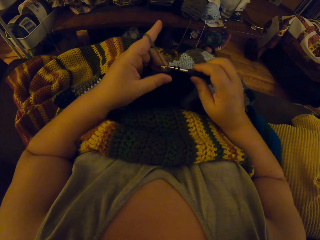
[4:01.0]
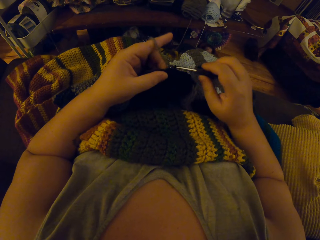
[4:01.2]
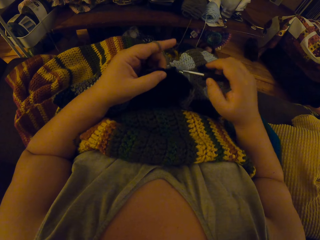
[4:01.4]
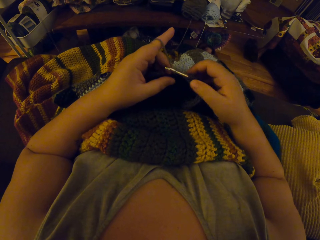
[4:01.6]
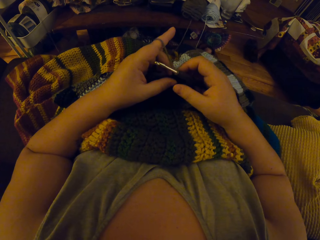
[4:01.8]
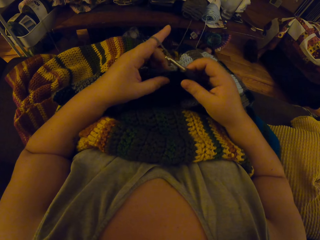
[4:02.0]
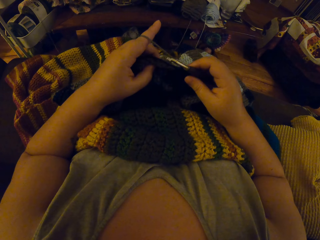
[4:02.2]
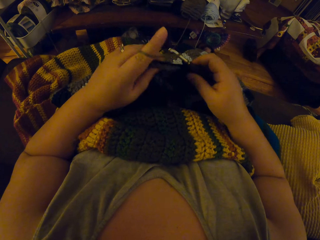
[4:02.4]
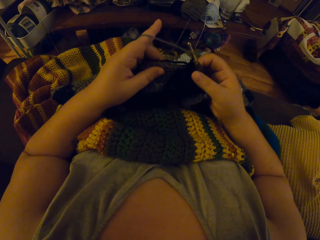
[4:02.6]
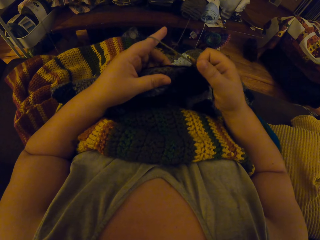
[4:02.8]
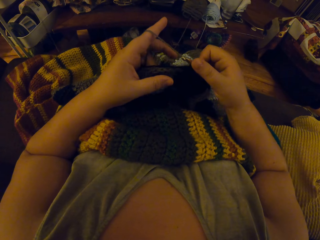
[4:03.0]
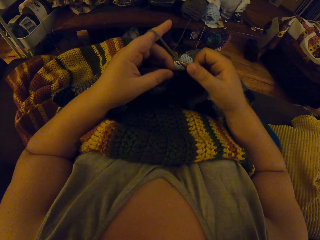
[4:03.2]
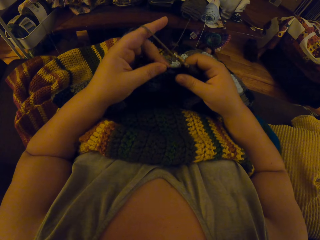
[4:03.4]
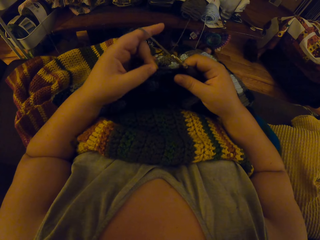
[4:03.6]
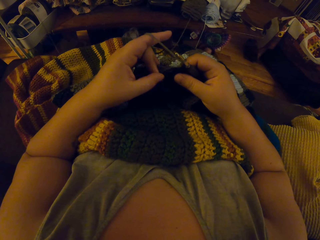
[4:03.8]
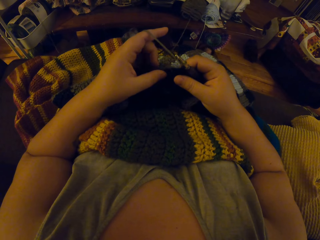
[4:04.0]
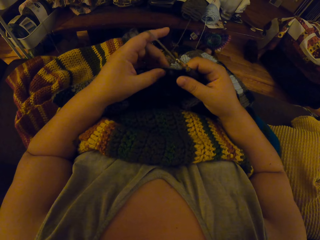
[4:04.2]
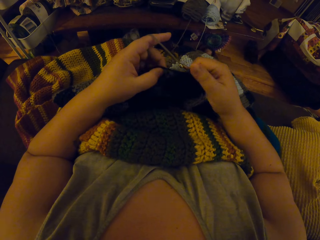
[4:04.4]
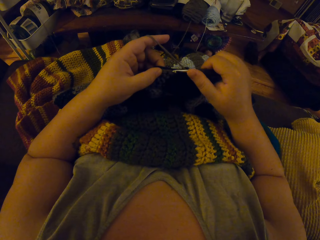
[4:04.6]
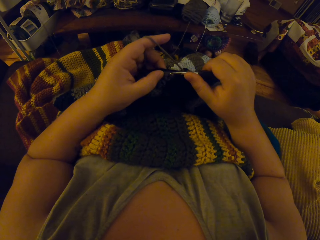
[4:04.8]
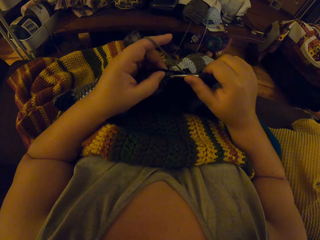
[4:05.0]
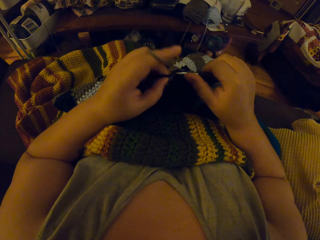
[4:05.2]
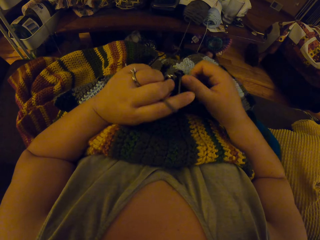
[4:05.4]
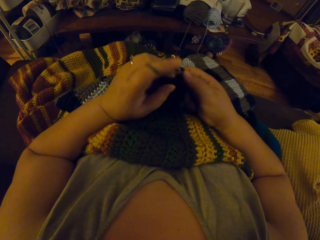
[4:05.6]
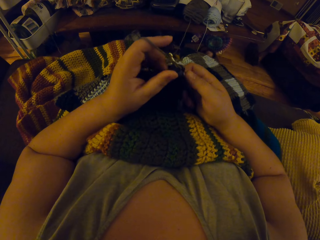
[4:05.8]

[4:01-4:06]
The camera wearer interlocks the thread using the crochet hook.

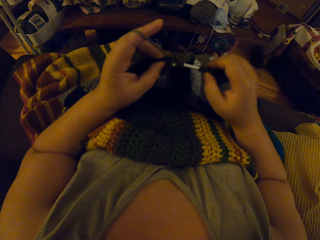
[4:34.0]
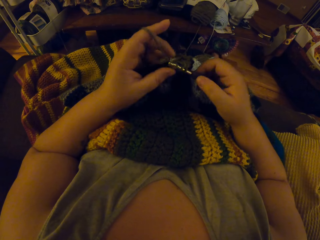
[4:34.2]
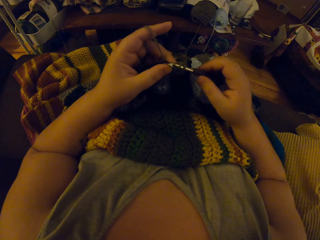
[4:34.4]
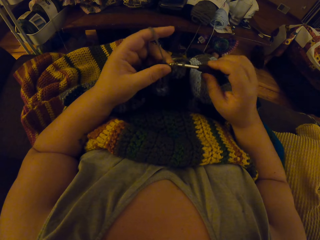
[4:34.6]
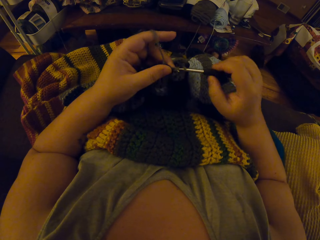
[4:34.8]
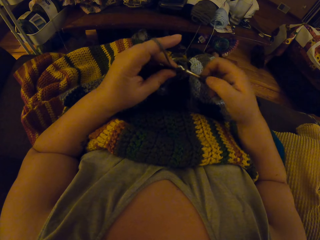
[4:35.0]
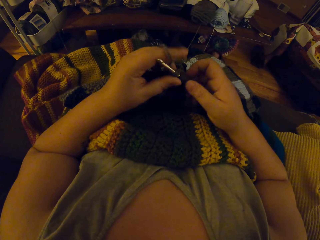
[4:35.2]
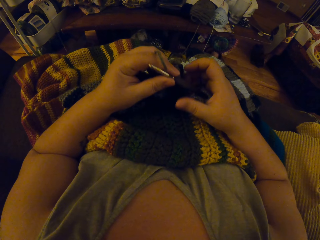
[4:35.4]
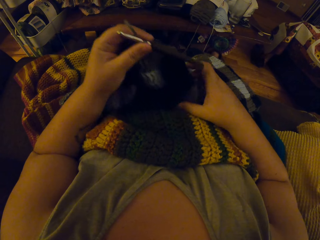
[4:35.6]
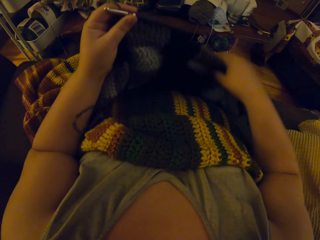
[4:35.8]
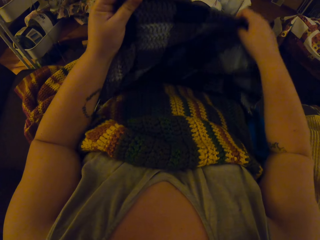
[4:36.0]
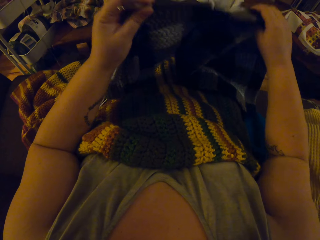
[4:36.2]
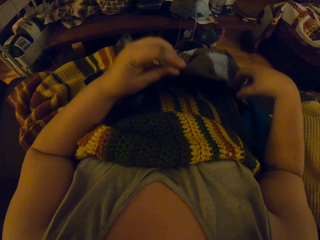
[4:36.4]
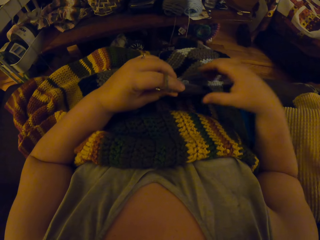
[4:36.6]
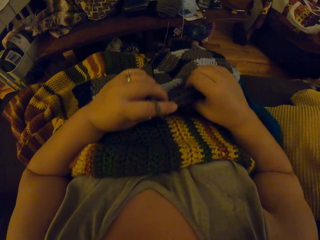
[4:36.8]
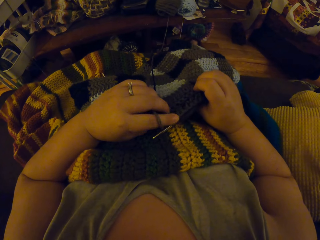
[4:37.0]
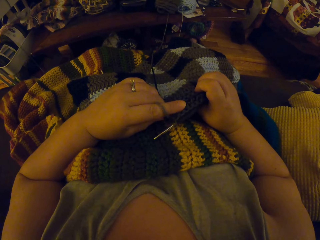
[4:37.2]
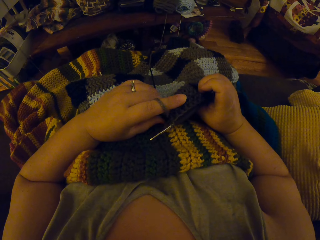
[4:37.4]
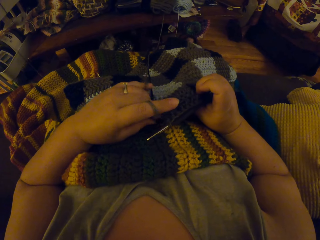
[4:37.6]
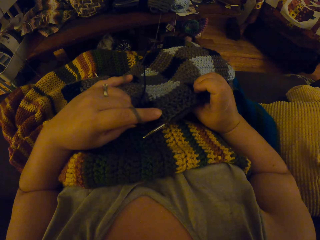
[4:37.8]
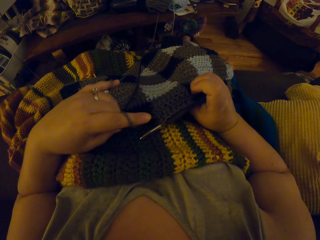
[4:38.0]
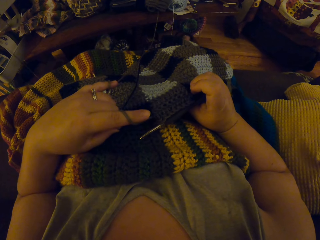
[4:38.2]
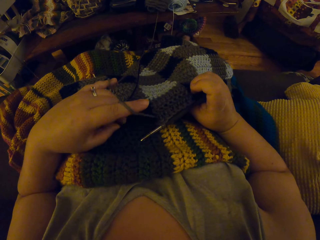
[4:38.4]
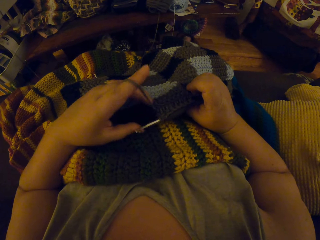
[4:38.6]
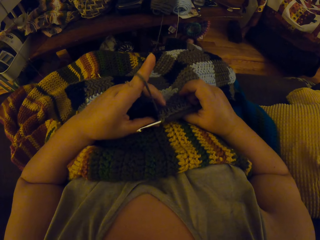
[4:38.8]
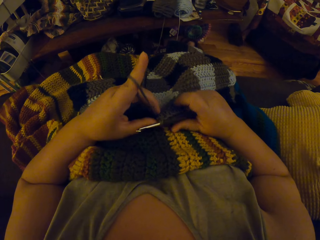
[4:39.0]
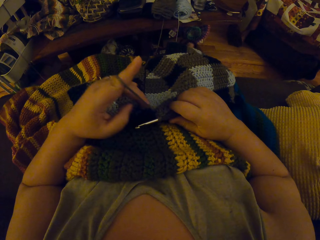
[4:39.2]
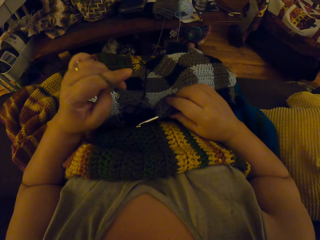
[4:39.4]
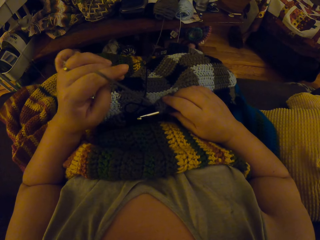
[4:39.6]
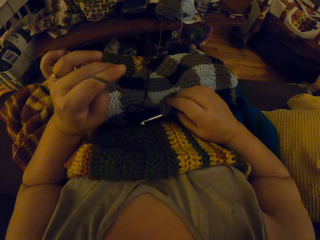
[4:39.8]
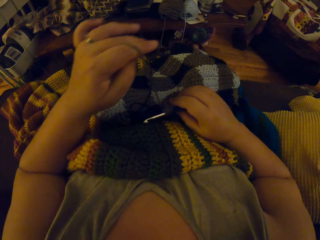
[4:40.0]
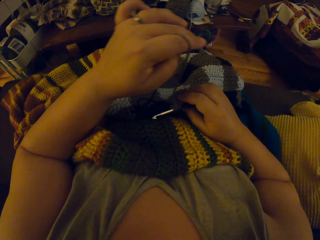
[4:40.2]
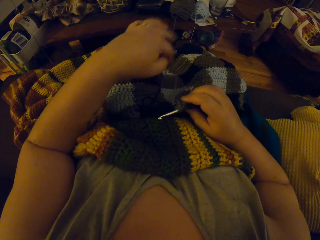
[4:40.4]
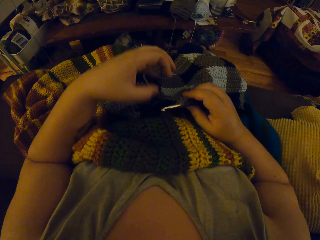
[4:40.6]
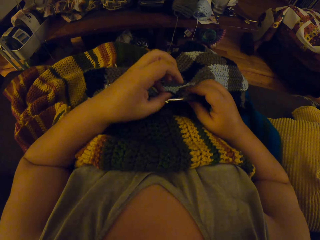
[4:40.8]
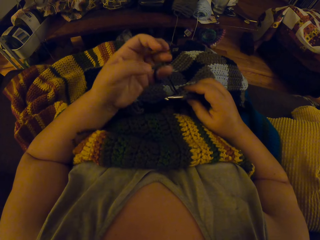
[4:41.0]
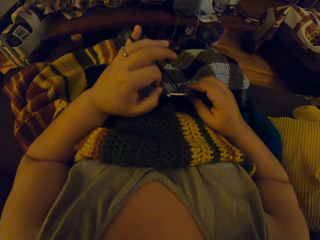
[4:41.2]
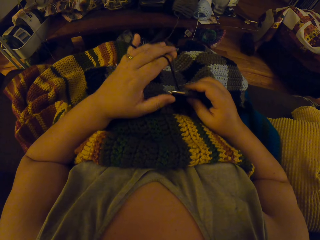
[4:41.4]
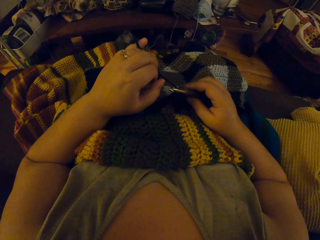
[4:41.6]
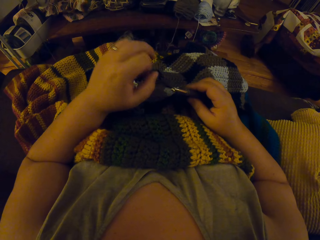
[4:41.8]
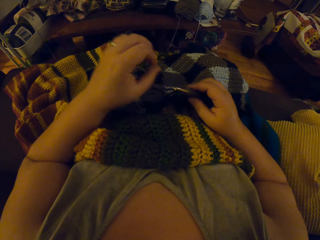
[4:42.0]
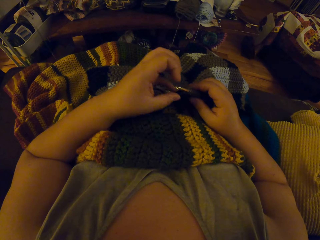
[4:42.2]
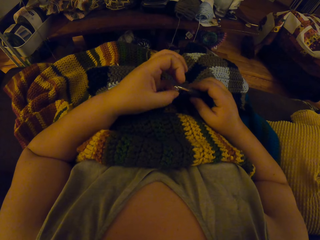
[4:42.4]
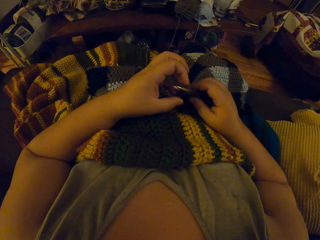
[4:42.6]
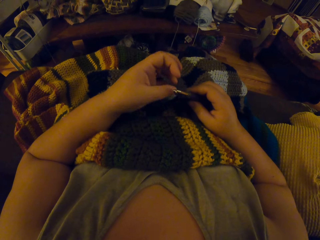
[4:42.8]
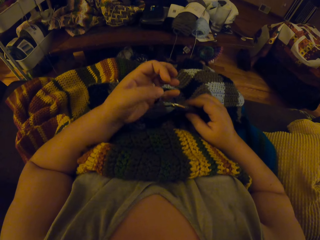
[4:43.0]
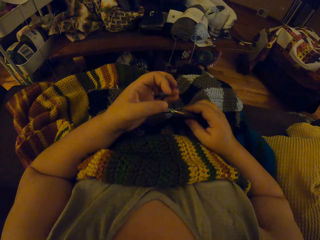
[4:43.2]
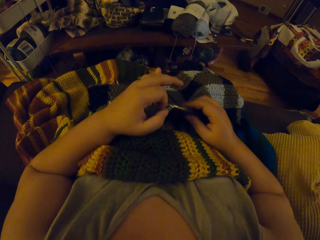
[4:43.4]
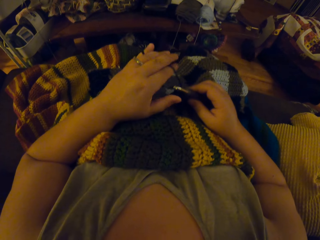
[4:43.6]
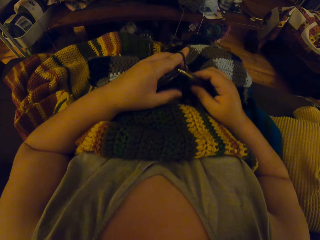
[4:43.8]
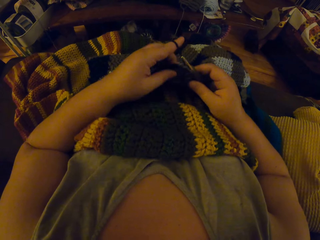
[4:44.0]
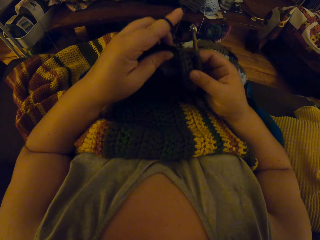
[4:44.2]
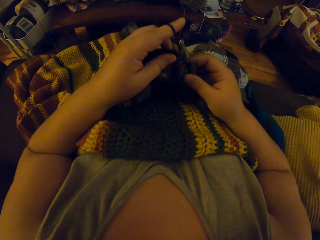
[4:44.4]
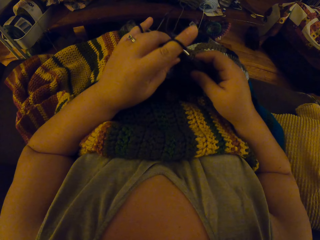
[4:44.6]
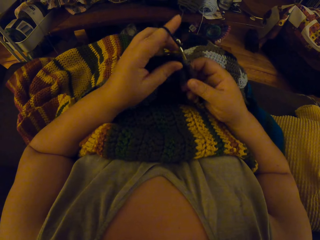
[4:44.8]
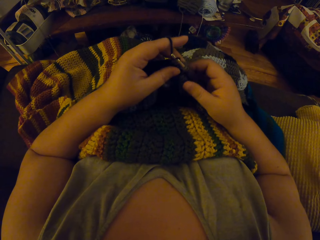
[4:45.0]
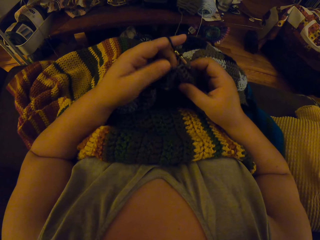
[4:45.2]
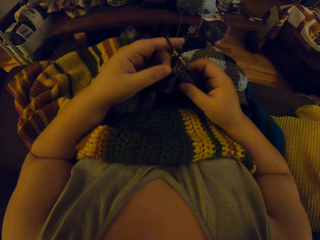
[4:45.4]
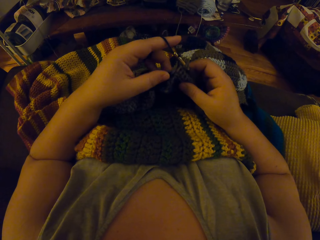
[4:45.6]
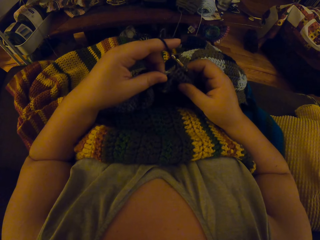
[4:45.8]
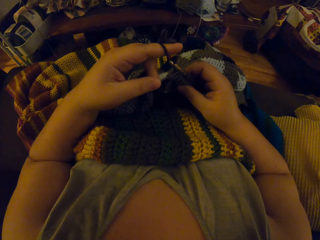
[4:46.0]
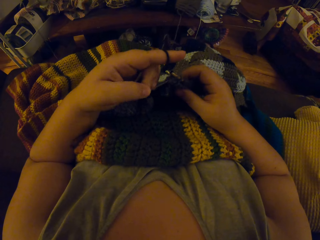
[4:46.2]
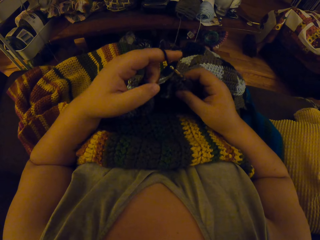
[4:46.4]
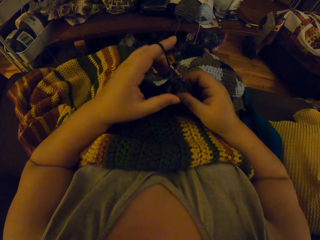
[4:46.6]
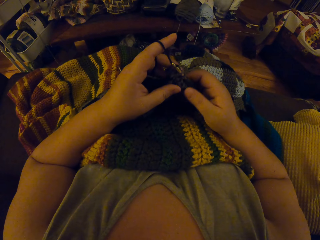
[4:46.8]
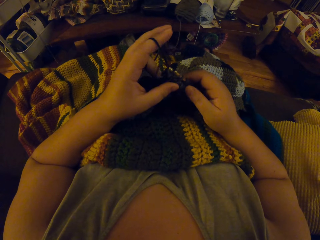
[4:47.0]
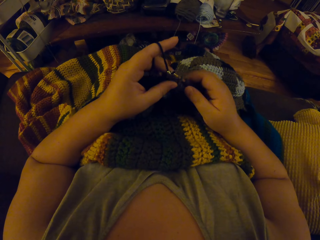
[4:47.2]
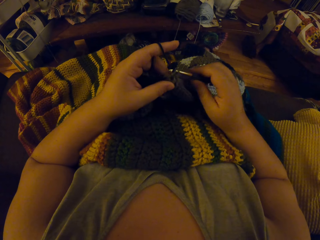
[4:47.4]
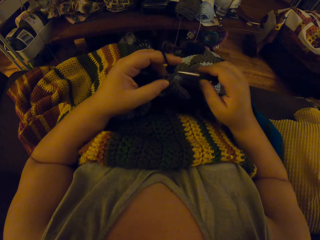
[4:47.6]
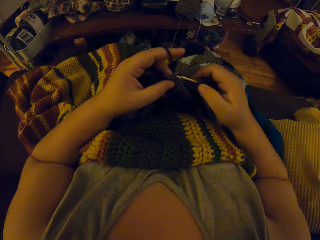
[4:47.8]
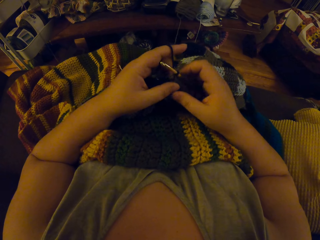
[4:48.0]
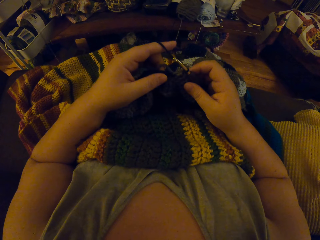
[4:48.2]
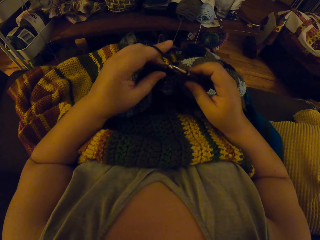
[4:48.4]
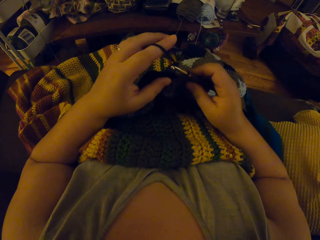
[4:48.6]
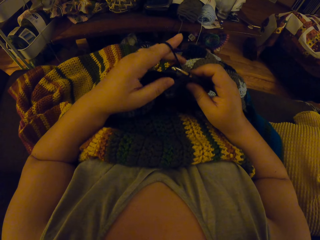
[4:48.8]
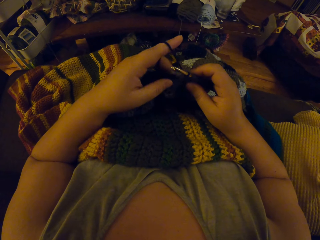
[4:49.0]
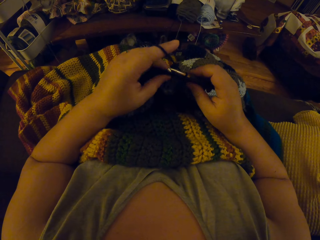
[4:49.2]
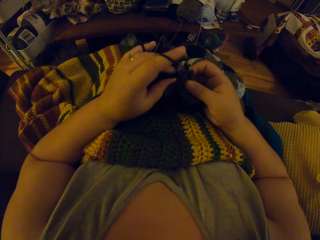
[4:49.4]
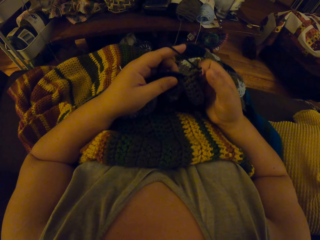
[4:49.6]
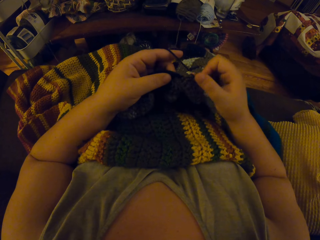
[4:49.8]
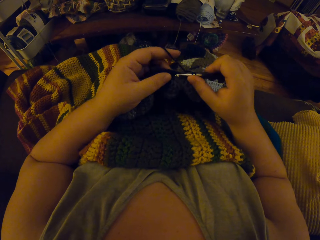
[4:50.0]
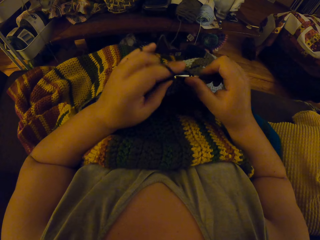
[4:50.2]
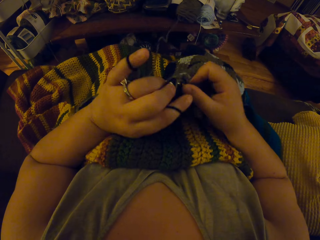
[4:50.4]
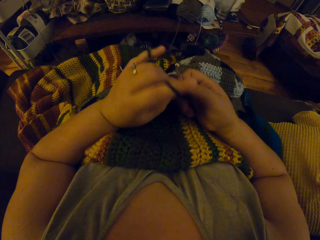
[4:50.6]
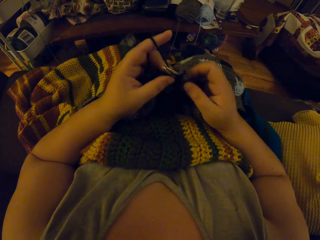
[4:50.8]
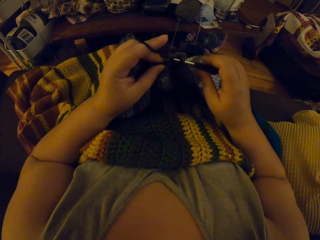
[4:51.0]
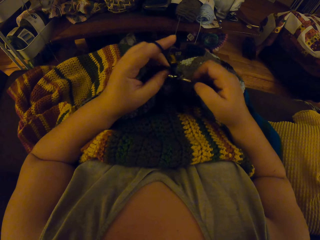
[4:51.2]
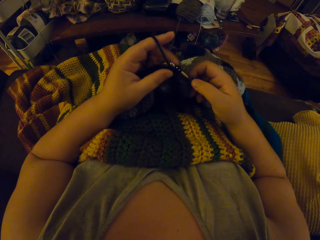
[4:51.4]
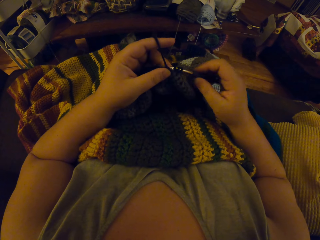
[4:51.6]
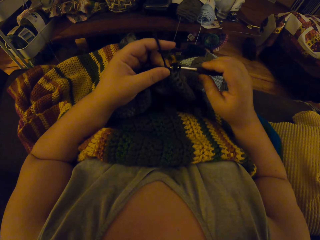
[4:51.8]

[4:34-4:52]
The camera wearer adjusts the crochet with both hands. She stretches the garment and puts the garment on her lap. She checks on the garment. She crochets yarn with the crochet hook. She winds the thread on her finger. She crochets with the yarn.
